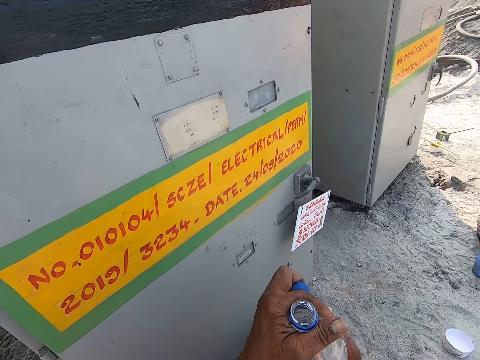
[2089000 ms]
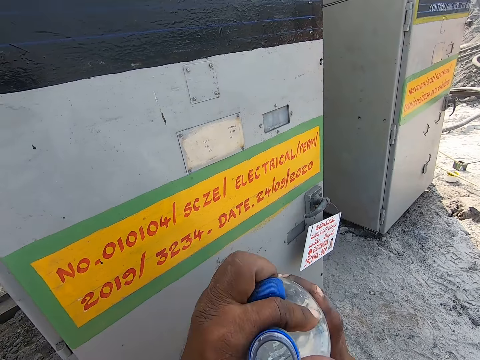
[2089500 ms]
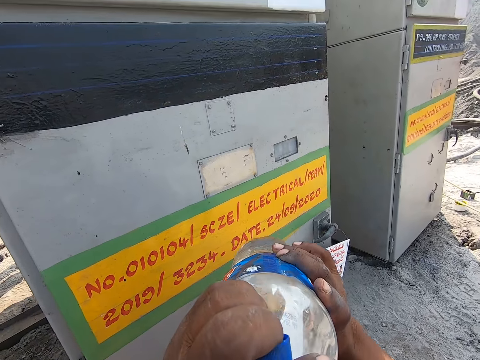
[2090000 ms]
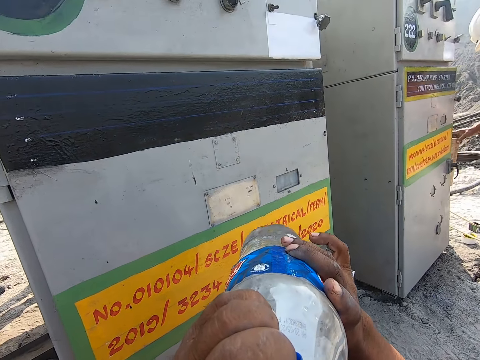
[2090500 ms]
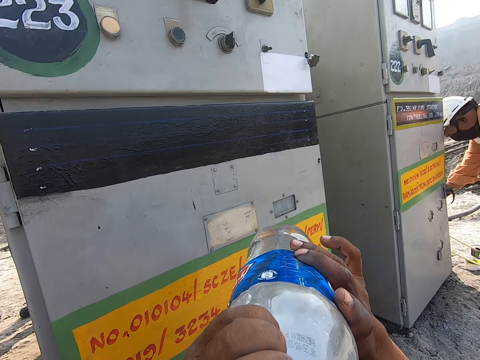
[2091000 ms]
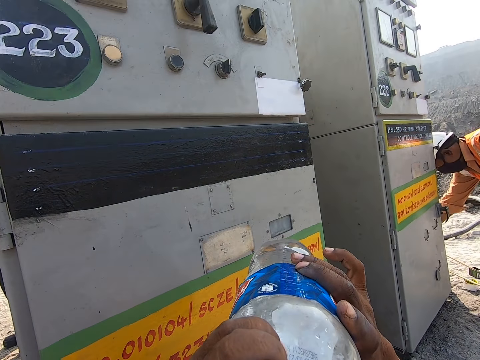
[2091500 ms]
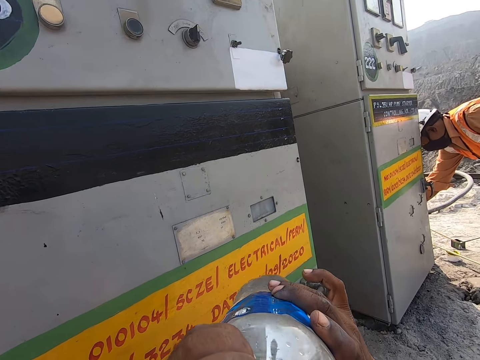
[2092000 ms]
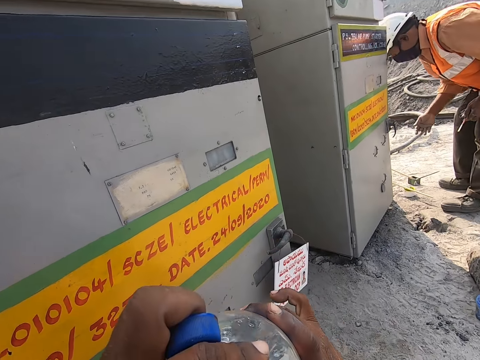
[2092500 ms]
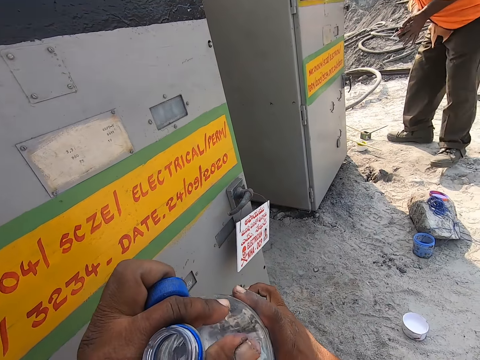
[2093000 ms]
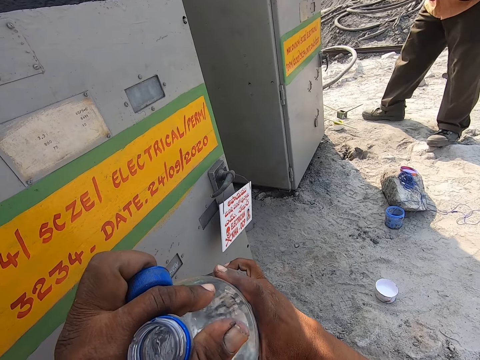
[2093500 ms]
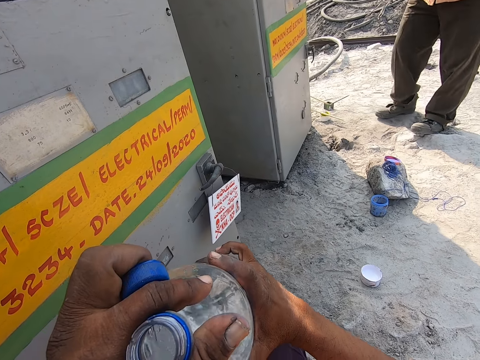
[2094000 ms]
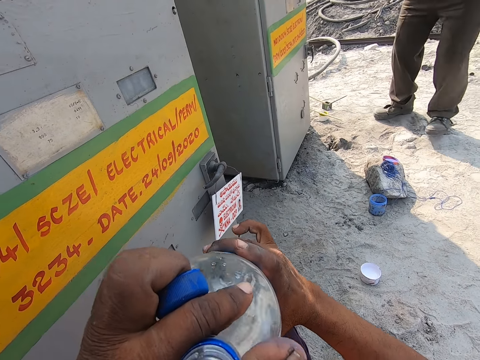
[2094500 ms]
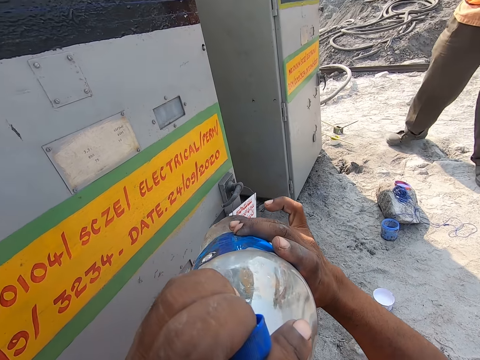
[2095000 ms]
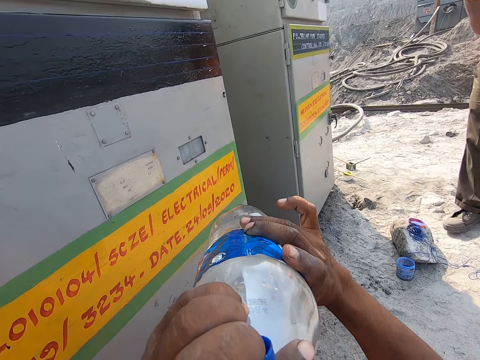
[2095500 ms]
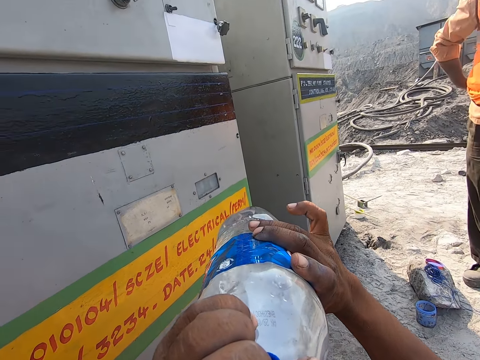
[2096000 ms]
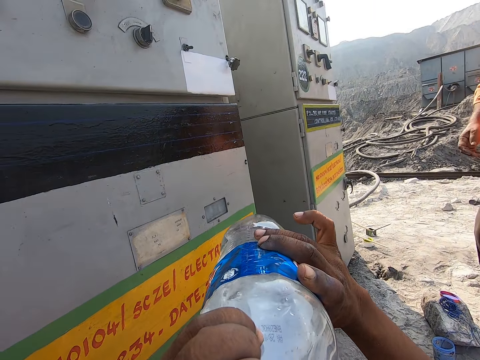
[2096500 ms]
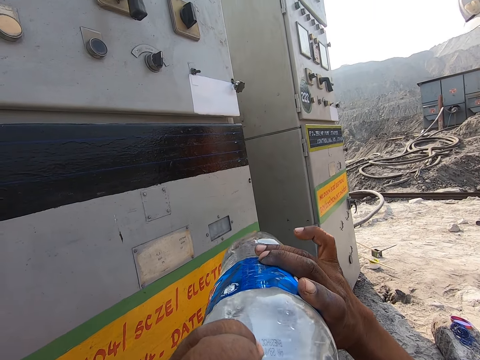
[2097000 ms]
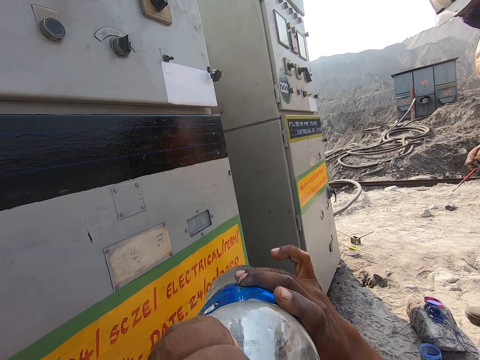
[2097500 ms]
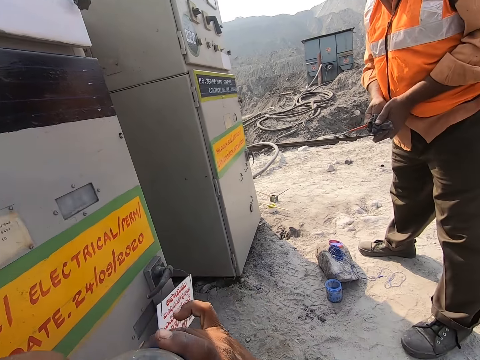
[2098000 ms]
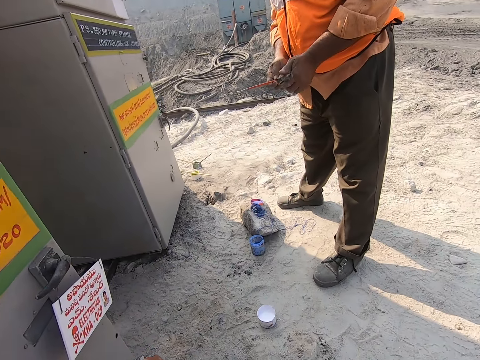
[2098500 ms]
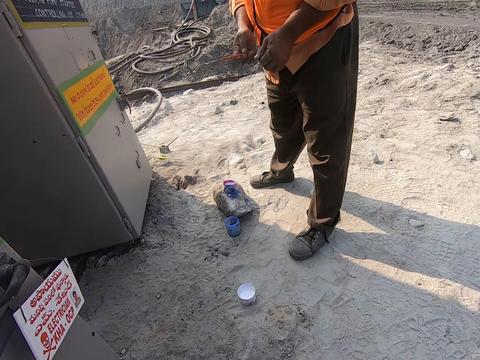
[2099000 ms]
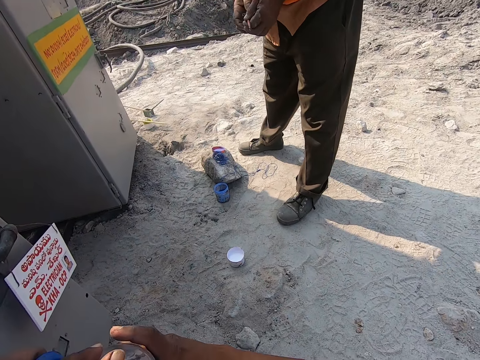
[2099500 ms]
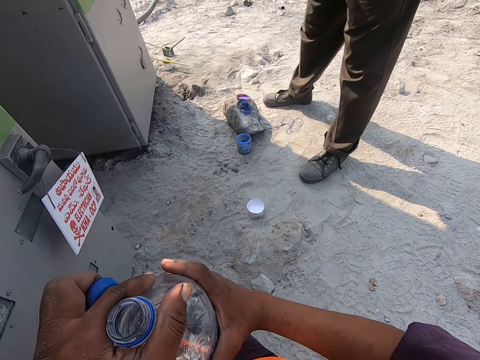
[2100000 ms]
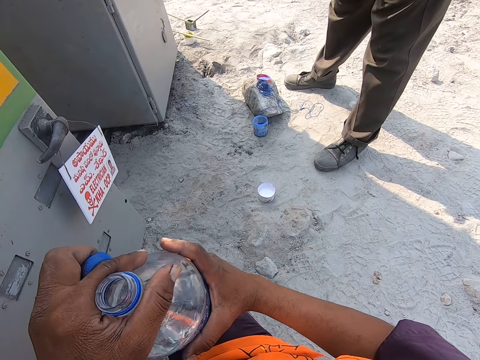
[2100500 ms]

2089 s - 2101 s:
The camera wearer drinks water from the bottle.

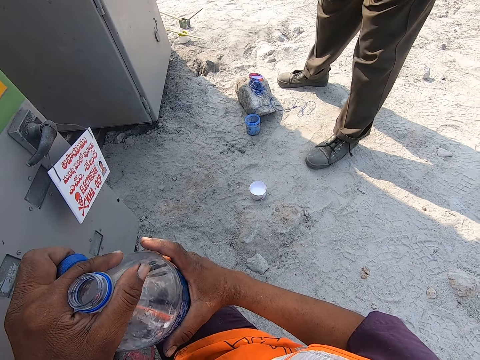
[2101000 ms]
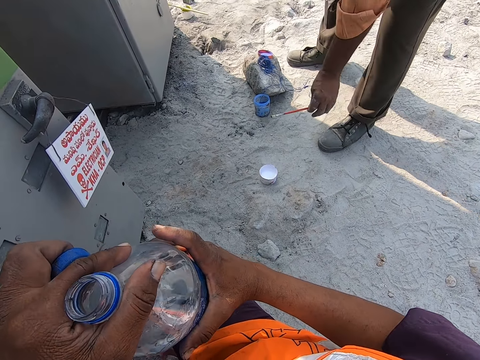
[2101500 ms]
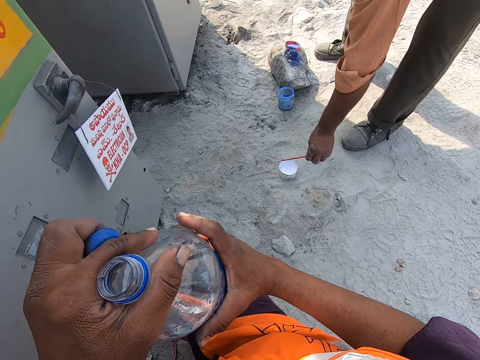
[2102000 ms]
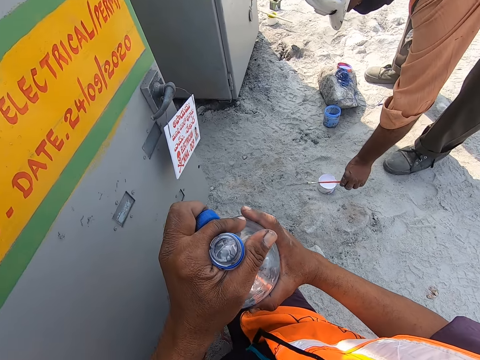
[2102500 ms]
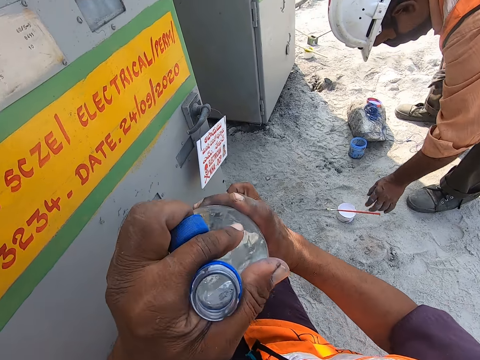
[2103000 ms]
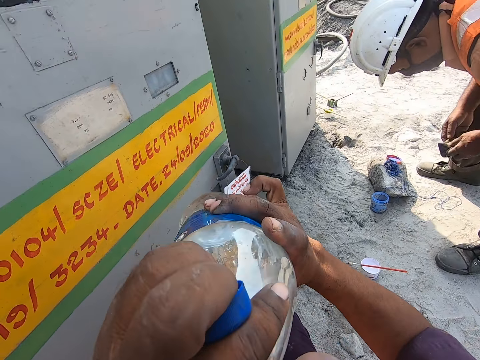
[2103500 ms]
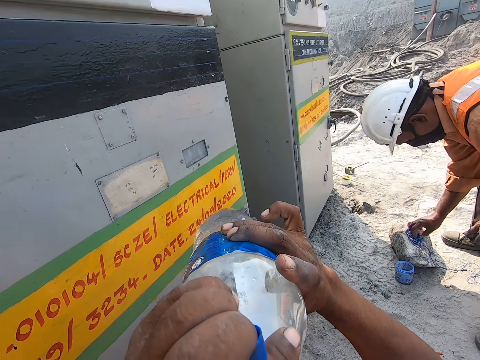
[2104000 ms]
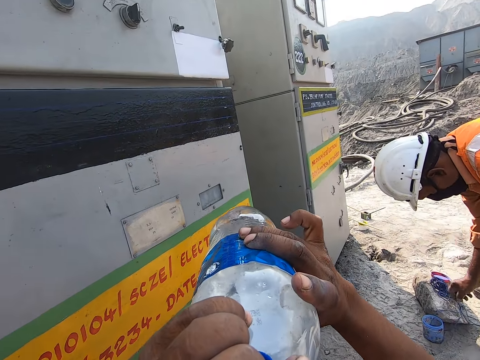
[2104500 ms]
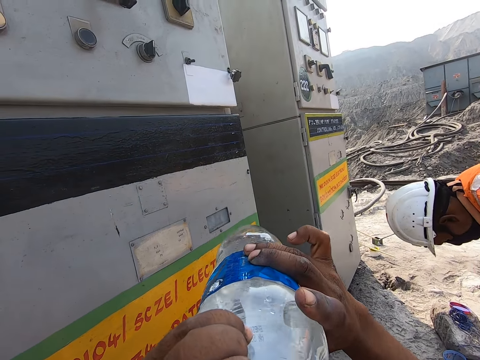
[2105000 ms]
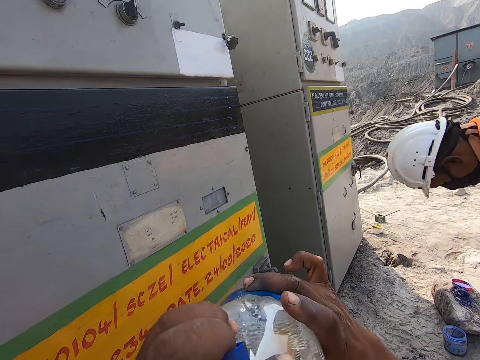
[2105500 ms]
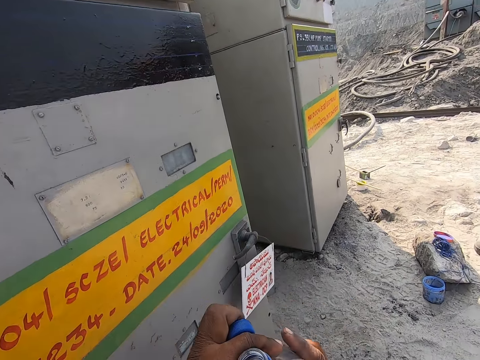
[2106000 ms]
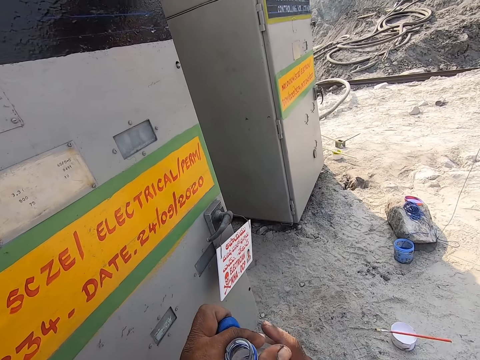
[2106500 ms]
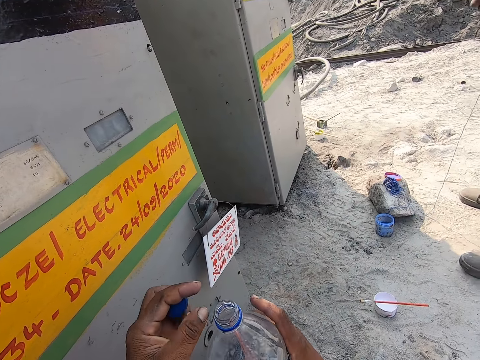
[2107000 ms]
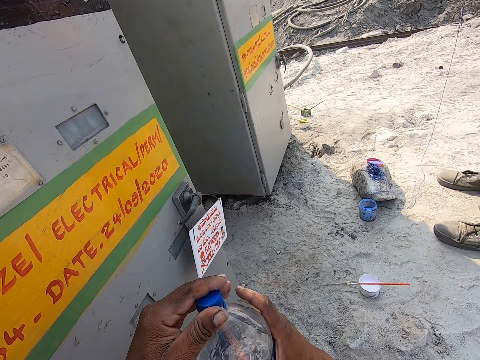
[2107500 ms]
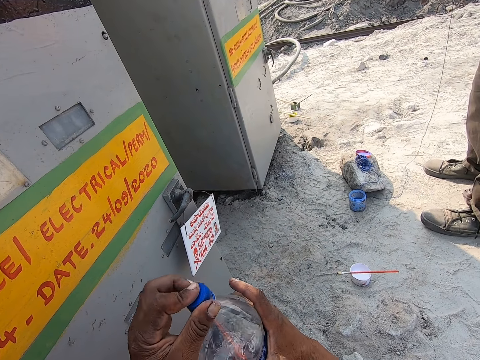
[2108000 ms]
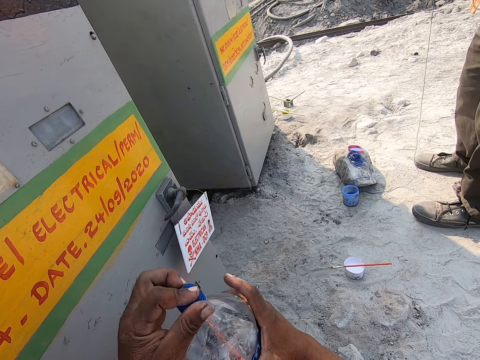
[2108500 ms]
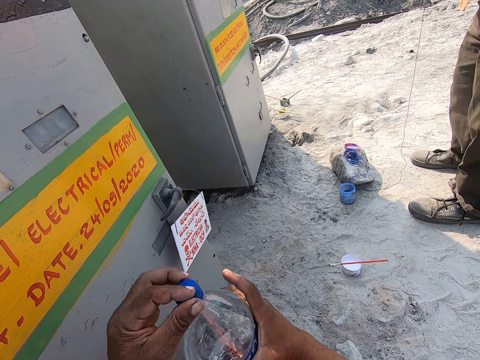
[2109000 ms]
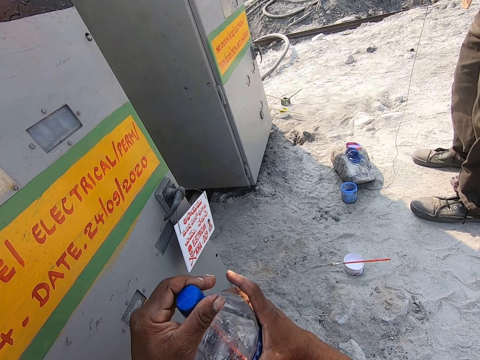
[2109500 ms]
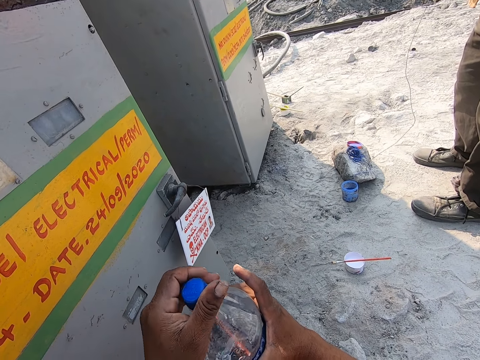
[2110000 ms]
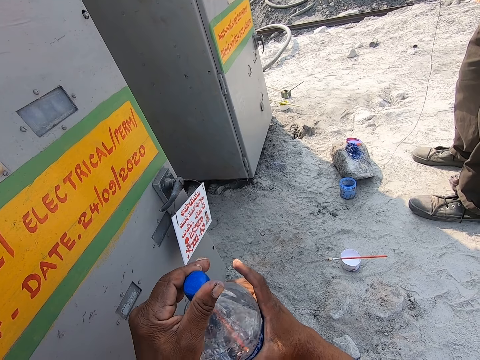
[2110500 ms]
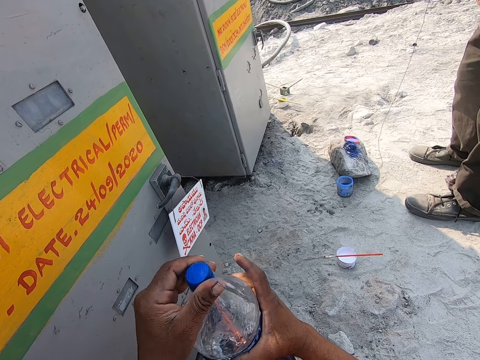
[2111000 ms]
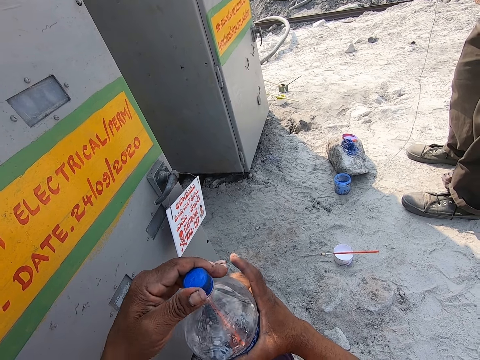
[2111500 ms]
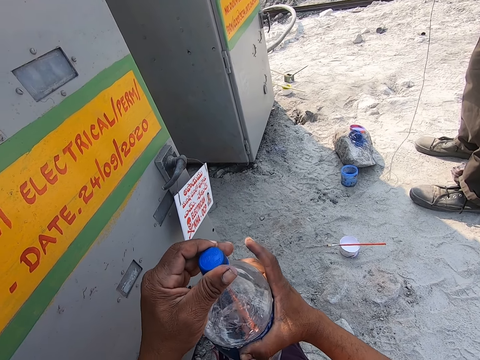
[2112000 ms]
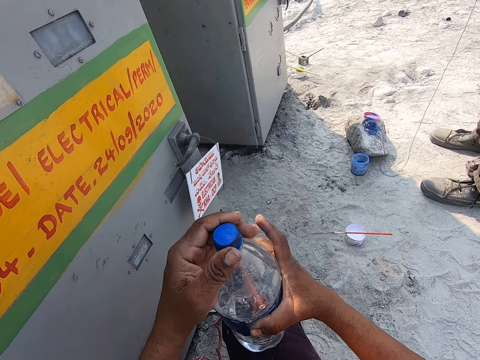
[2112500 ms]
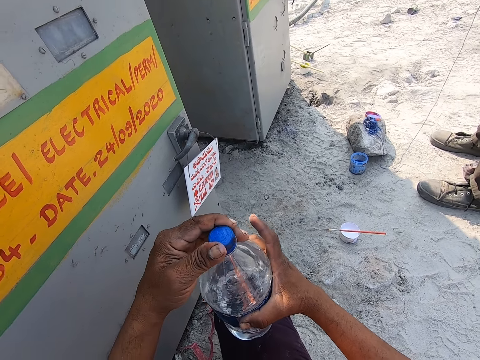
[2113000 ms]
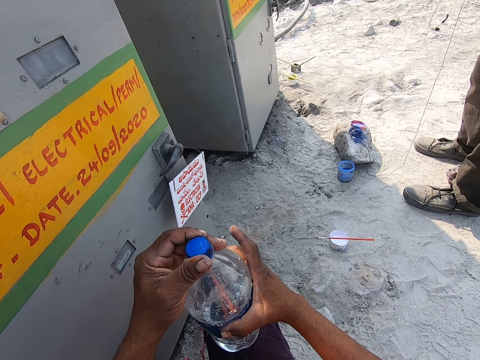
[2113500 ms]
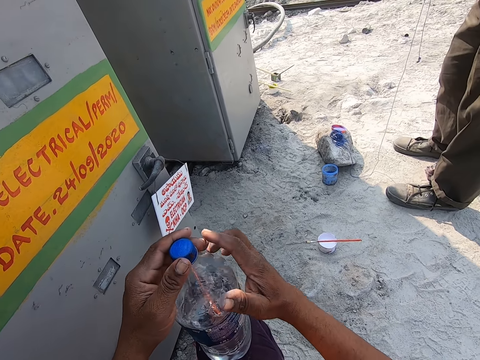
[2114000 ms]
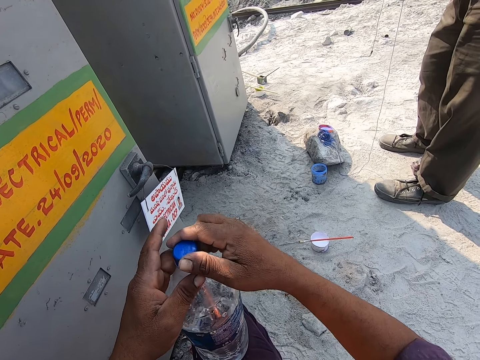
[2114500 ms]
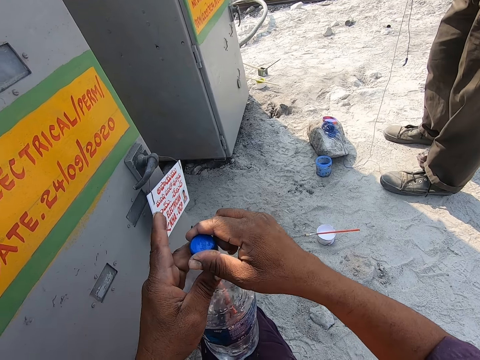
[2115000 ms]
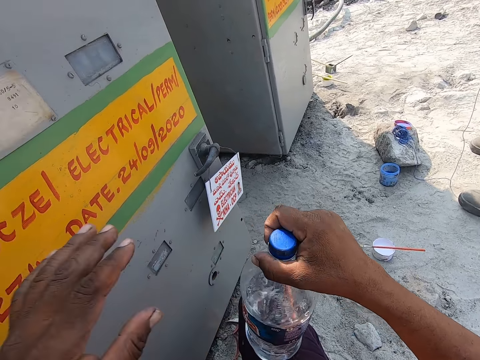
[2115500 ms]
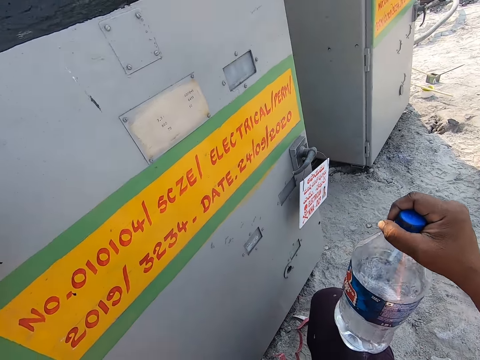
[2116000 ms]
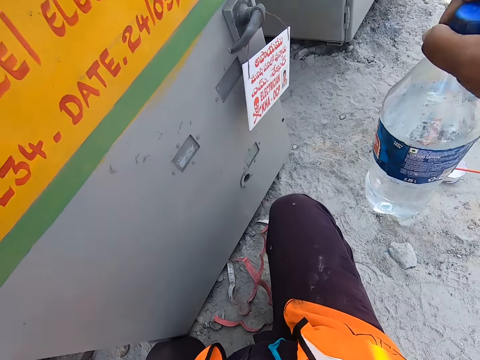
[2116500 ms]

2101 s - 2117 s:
The person places the brush on the container. The camera wearer drinks water from the bottle. They cover the bottle with a lid.
